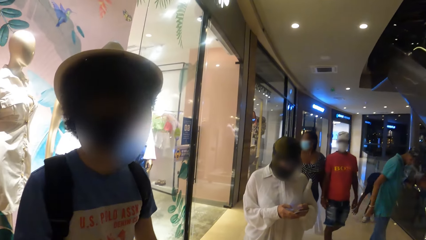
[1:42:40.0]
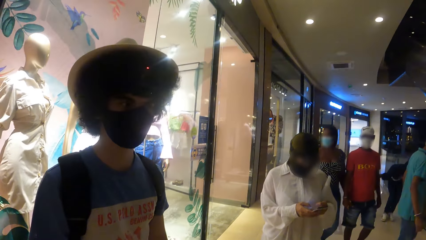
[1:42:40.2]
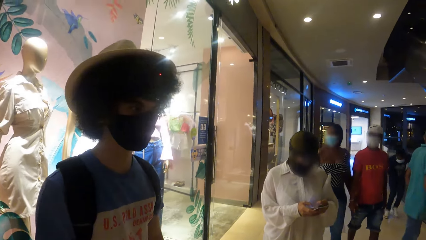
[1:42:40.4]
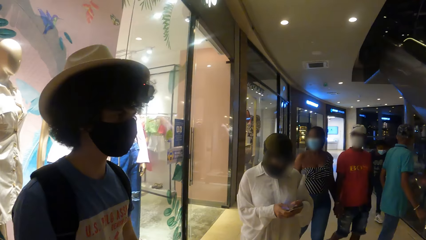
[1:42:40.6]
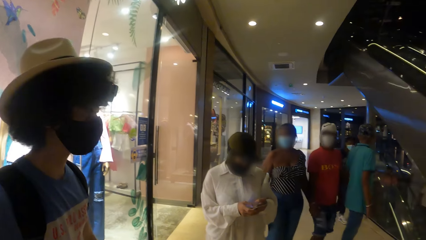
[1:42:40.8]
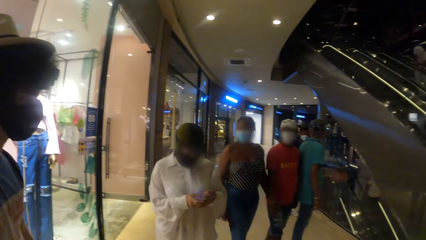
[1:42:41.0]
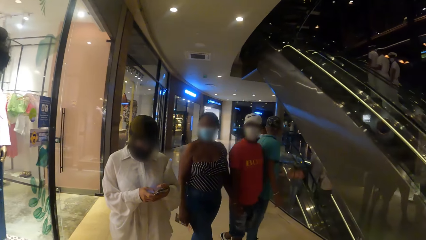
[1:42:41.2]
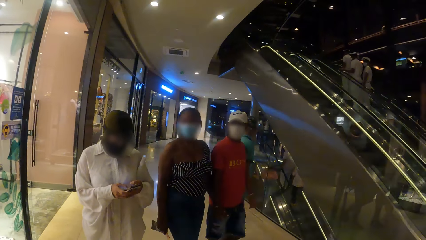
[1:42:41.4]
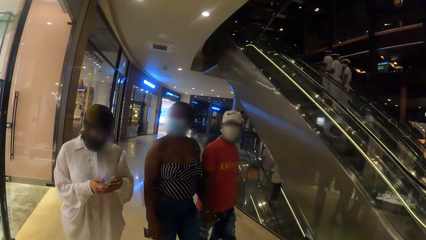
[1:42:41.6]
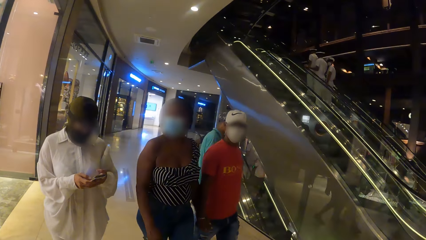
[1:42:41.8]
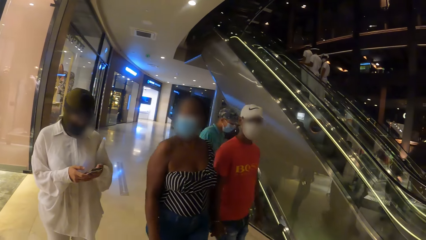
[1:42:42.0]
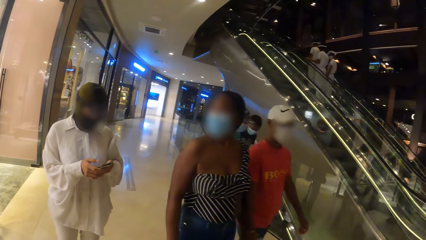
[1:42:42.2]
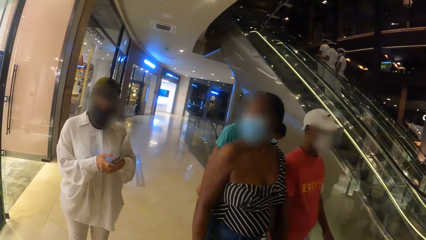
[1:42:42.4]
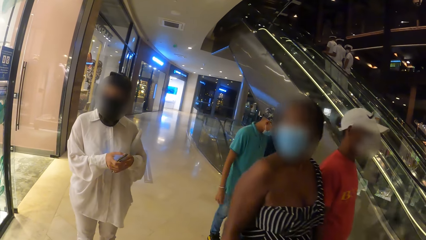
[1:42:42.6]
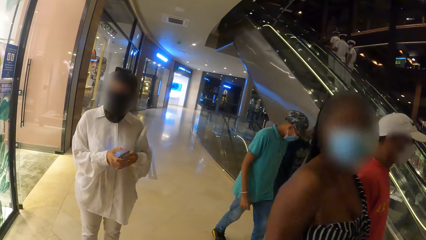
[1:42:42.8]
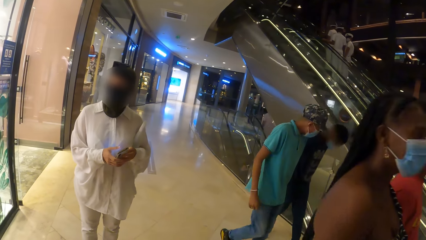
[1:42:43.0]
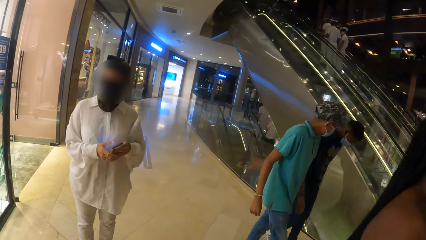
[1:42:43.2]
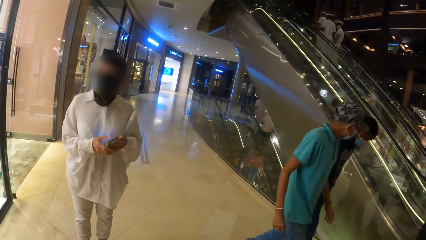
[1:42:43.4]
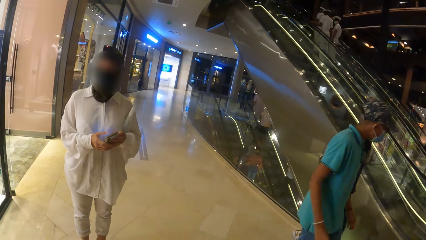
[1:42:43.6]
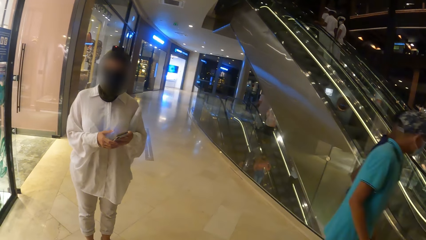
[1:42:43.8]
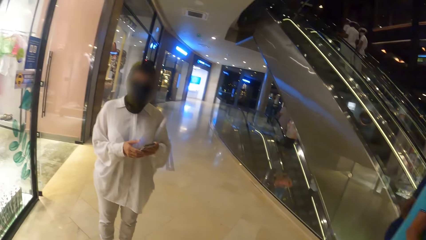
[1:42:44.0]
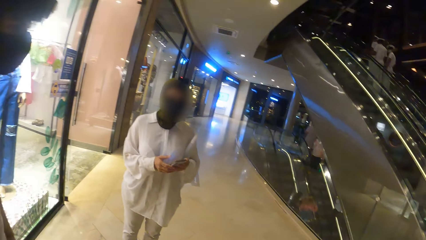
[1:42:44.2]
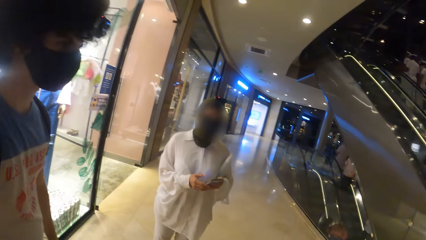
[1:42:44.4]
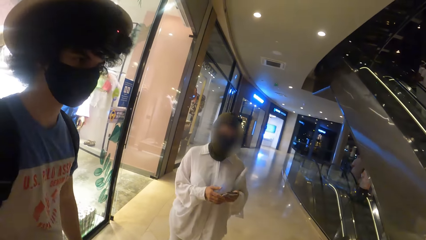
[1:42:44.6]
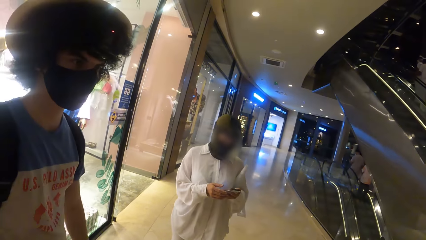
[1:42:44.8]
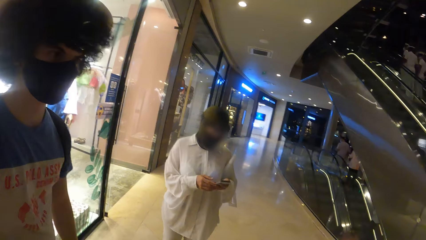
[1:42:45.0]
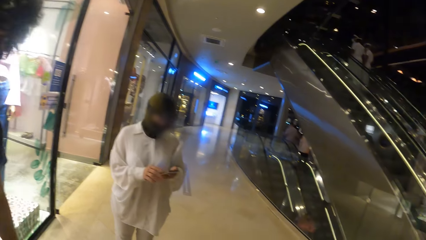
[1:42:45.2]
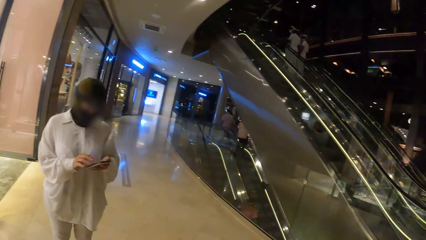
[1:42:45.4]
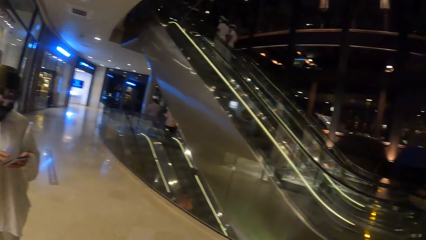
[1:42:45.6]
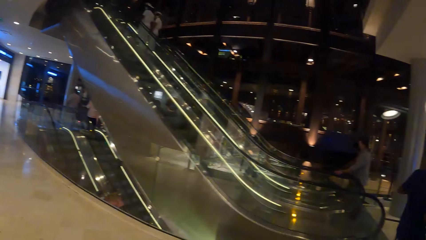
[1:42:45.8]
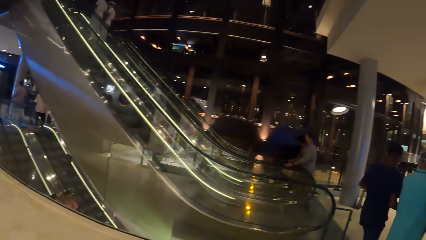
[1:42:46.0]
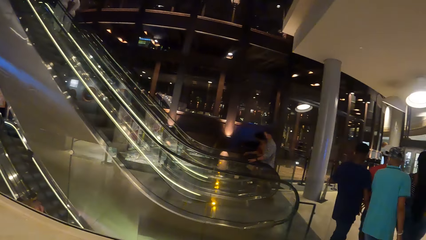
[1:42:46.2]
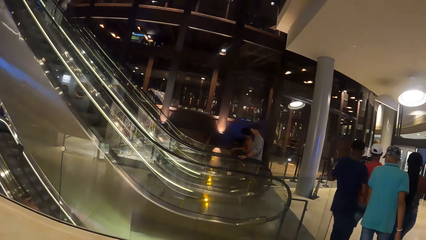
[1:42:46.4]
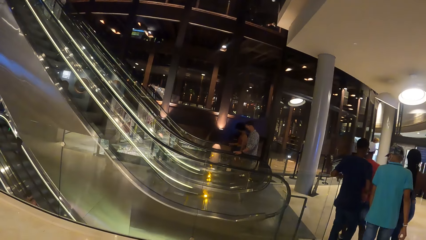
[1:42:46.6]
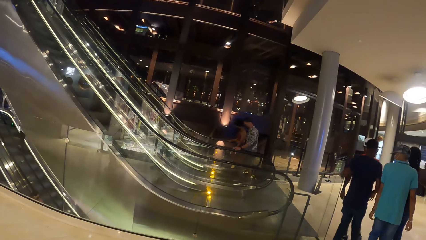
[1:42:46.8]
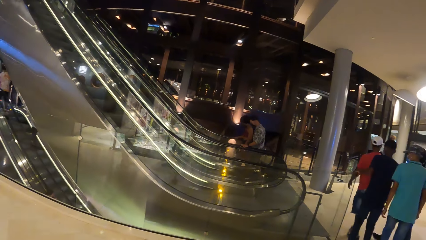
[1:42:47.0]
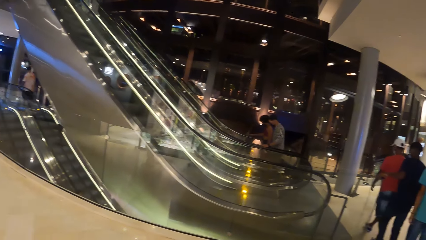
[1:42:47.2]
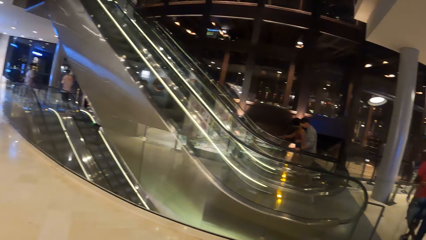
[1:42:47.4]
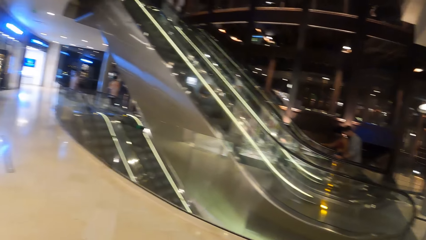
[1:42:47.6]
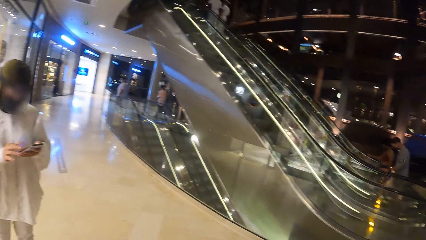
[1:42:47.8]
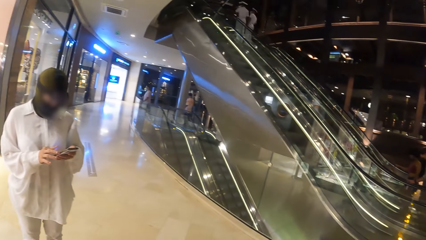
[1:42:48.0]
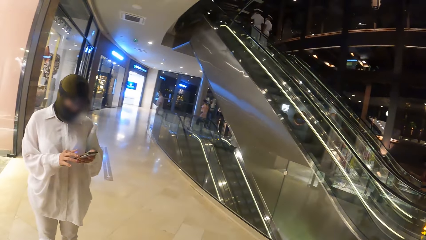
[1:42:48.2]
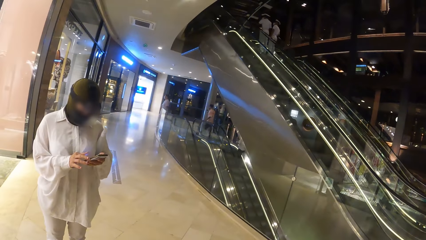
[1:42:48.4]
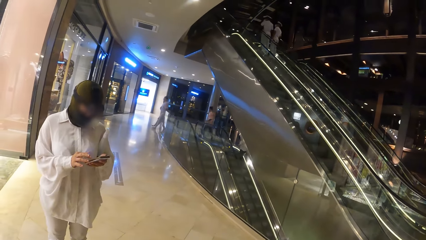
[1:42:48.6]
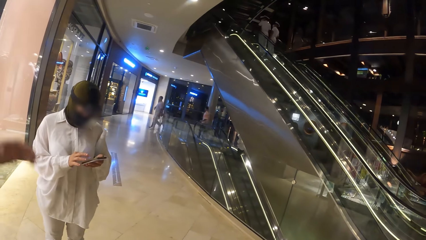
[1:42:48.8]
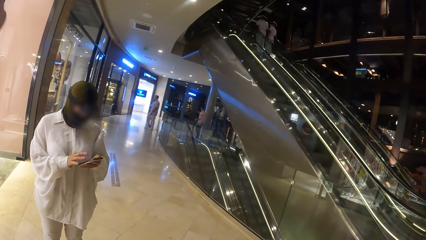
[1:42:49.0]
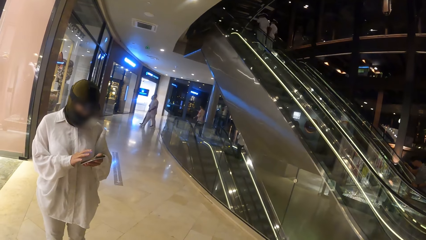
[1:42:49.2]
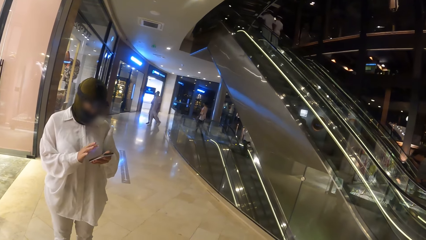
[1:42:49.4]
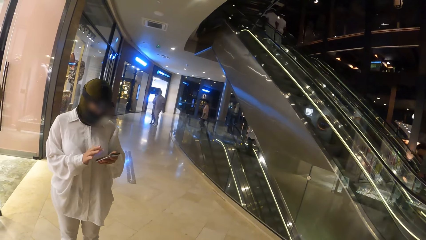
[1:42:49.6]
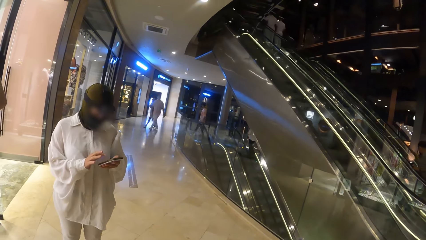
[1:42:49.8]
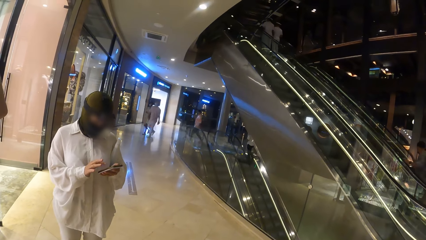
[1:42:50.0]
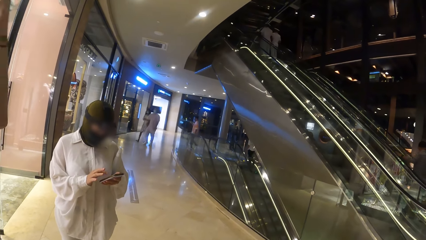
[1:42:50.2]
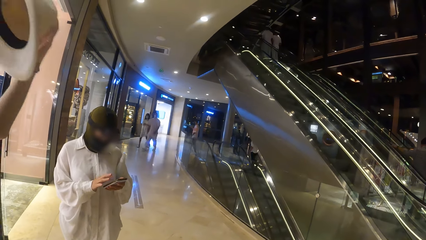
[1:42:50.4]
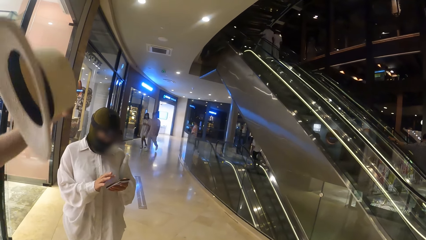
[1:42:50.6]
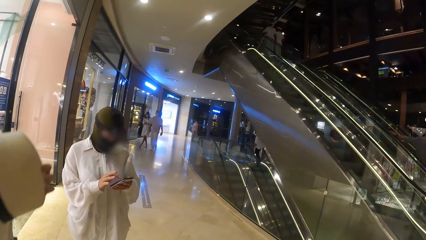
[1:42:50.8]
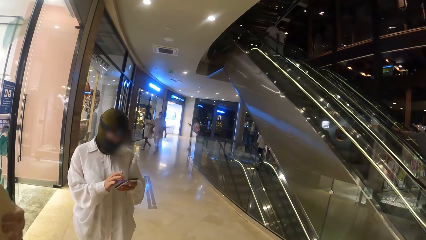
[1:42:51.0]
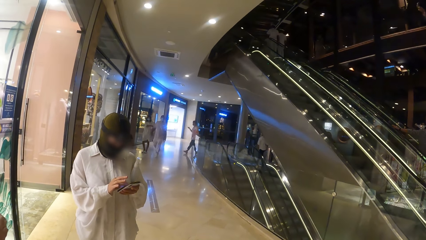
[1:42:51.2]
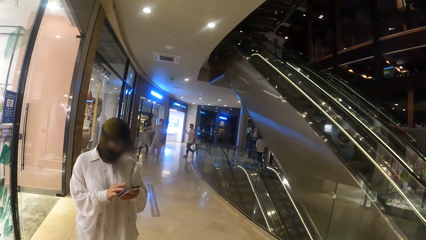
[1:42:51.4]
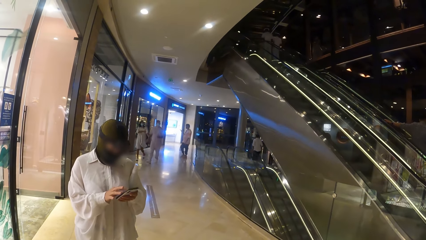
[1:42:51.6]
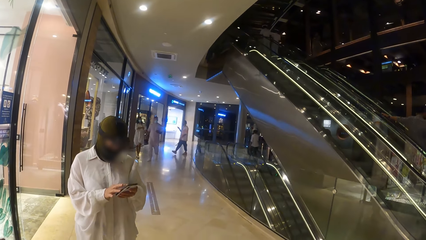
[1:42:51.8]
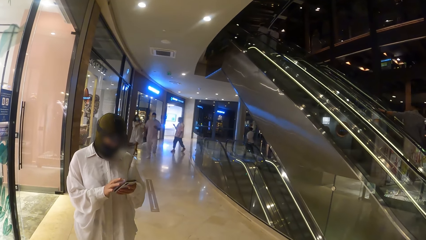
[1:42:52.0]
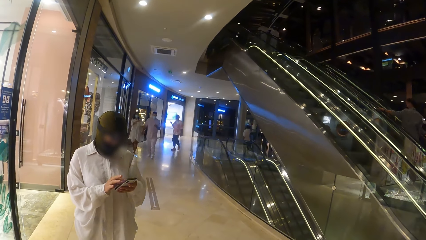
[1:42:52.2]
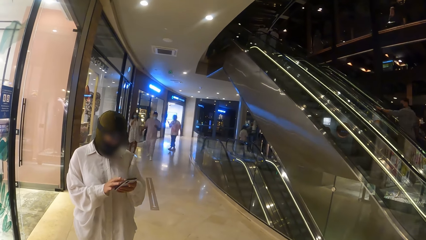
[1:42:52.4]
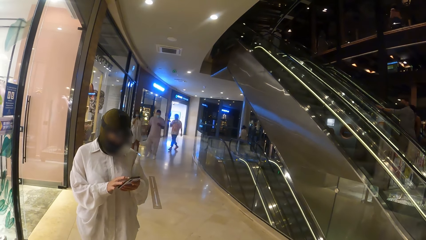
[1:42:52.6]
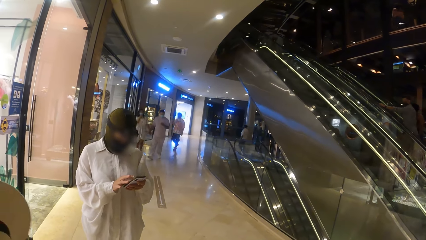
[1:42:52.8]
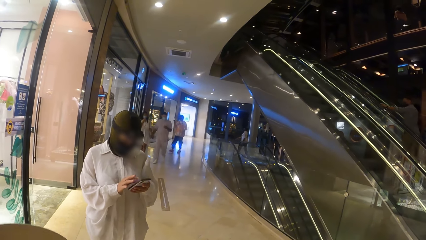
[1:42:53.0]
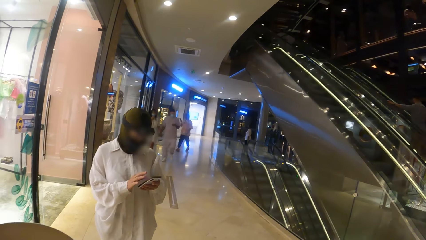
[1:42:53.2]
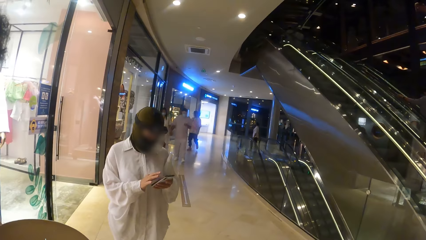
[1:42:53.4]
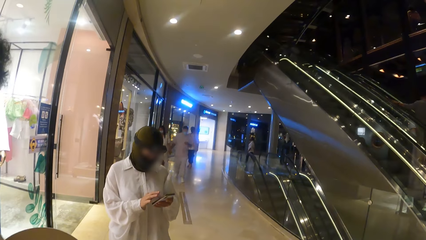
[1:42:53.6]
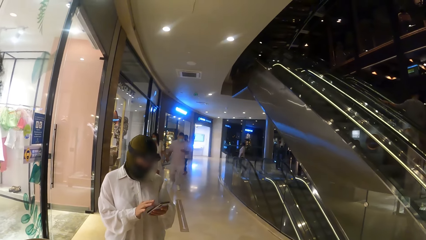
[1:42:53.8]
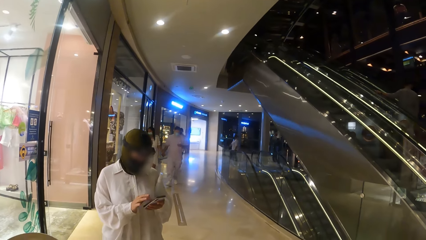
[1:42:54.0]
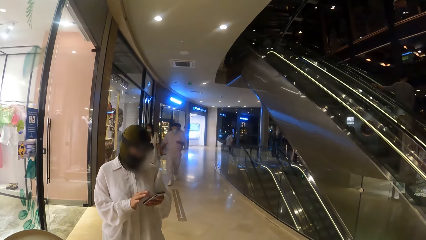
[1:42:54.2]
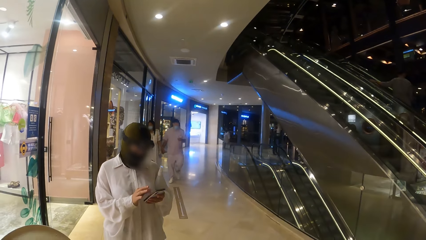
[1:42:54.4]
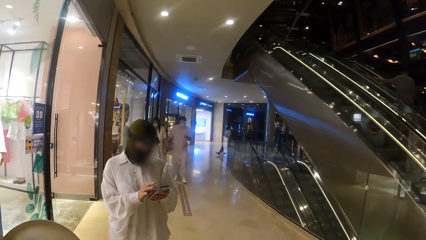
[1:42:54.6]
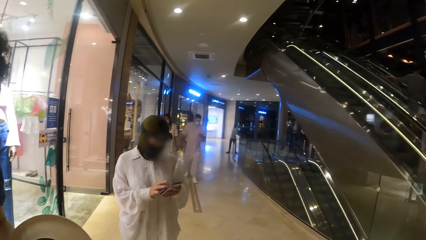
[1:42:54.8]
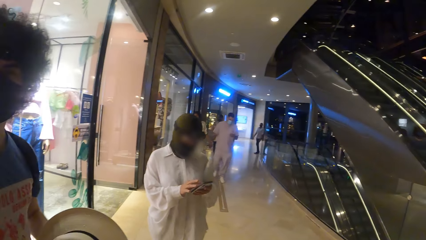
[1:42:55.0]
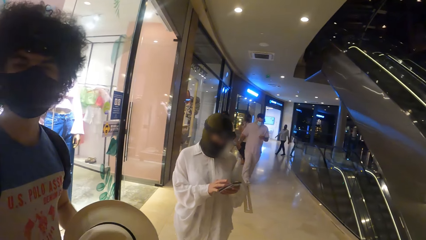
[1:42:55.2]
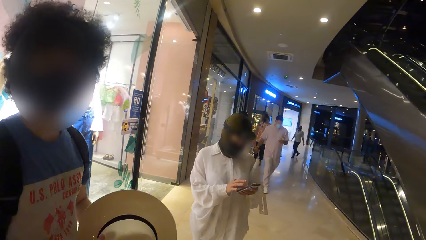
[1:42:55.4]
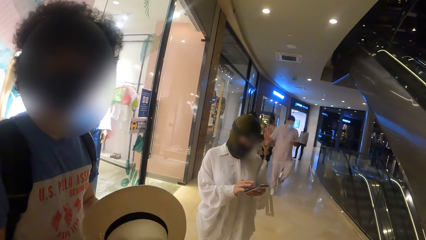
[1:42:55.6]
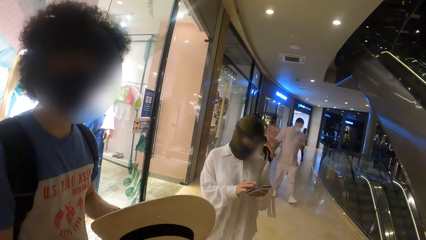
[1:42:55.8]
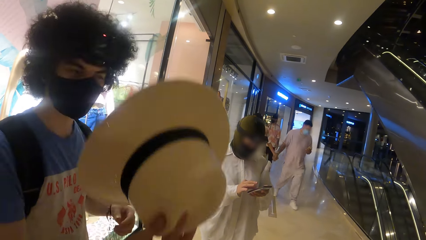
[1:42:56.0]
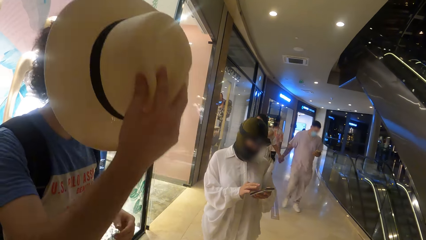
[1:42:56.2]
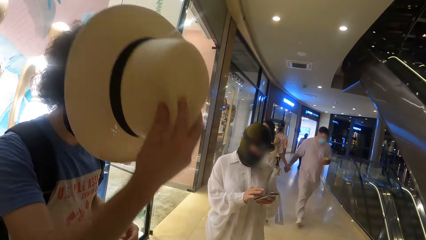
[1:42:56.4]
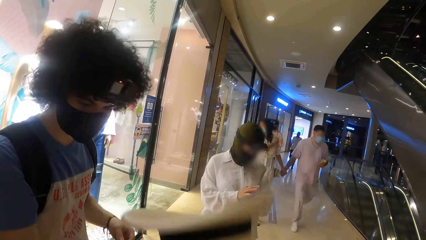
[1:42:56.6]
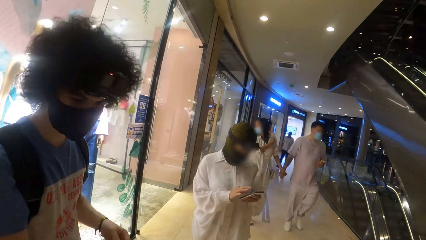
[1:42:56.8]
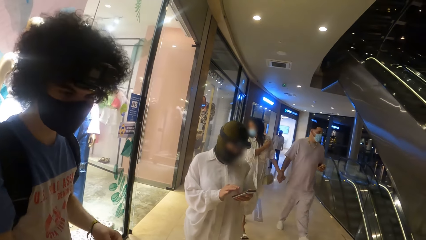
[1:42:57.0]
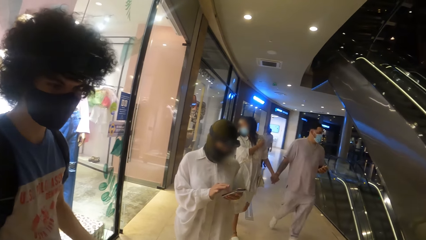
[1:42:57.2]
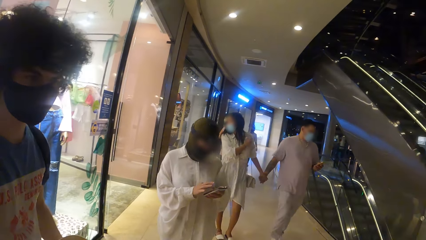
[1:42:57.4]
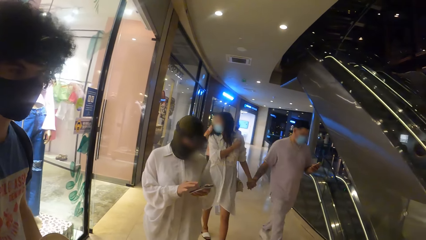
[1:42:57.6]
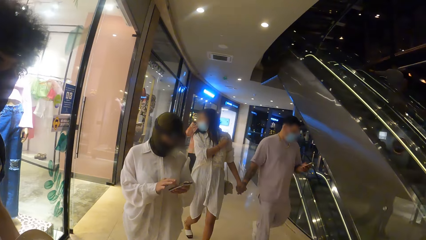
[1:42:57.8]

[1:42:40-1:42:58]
A man raises his right hand. The man removes the hat from his head with his left hand. Another man operates a phone with his left hand. A woman operates a phone. The first man moves the hat towards his head with his right hand, and moves the hat away from his head with his right hand. The camera wearer drops the right hand with the hat.
